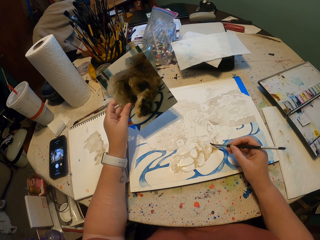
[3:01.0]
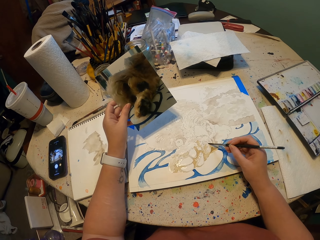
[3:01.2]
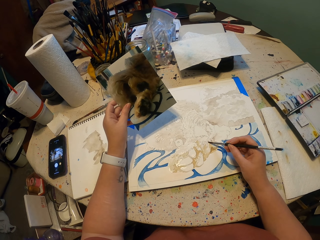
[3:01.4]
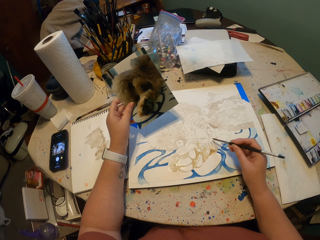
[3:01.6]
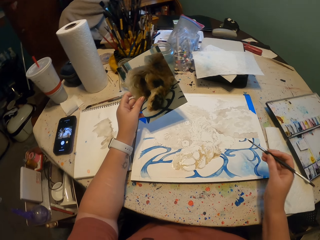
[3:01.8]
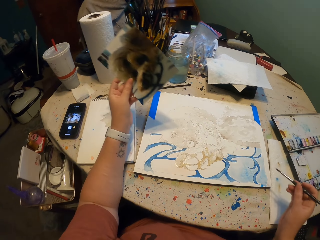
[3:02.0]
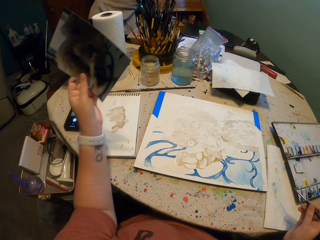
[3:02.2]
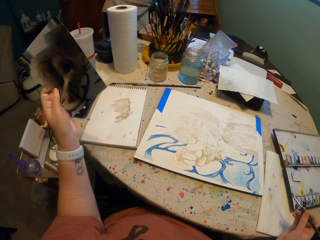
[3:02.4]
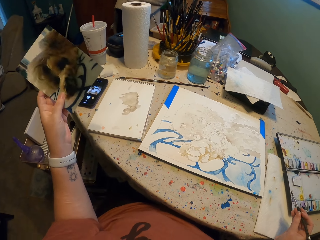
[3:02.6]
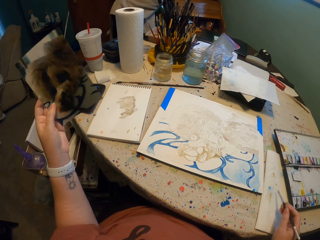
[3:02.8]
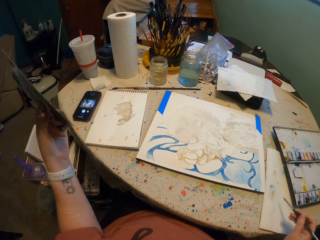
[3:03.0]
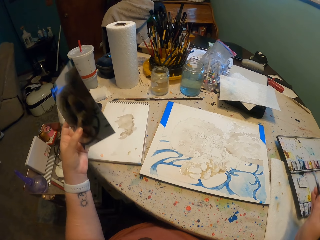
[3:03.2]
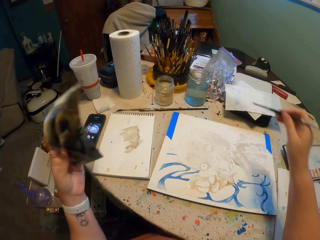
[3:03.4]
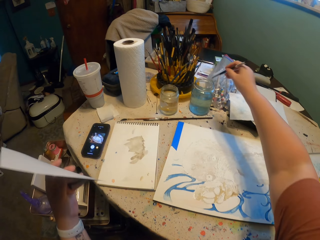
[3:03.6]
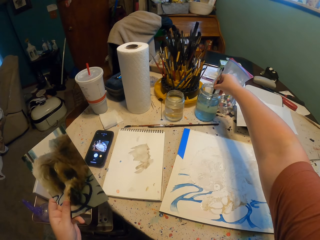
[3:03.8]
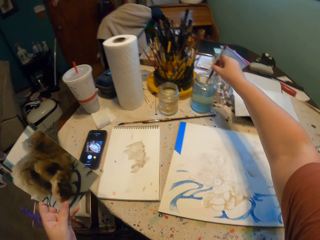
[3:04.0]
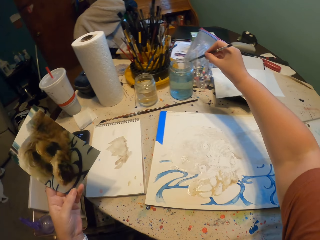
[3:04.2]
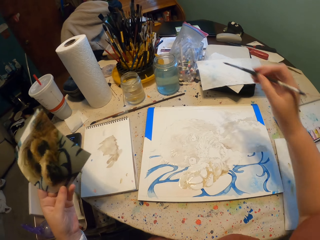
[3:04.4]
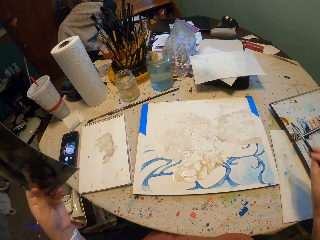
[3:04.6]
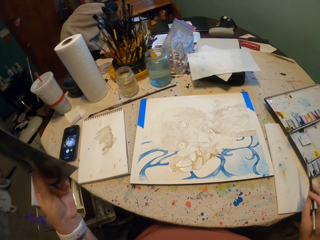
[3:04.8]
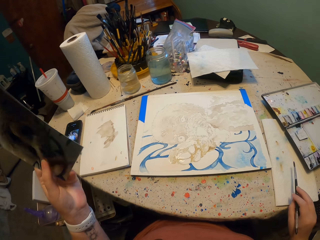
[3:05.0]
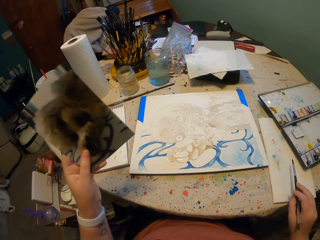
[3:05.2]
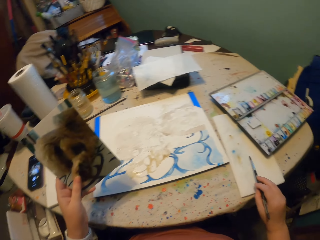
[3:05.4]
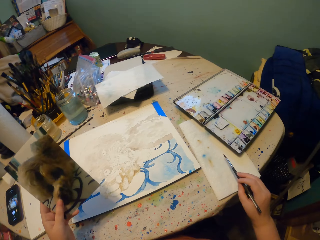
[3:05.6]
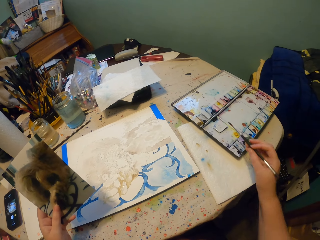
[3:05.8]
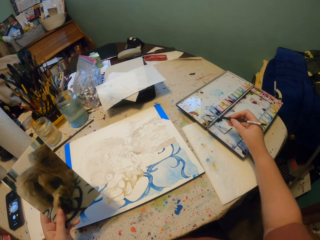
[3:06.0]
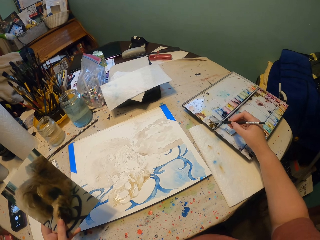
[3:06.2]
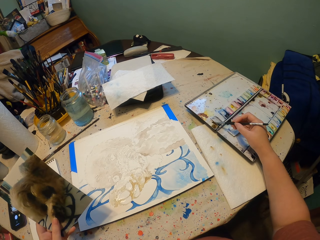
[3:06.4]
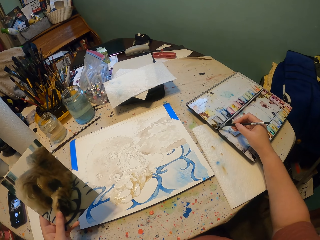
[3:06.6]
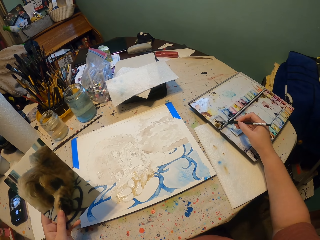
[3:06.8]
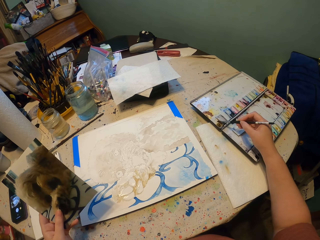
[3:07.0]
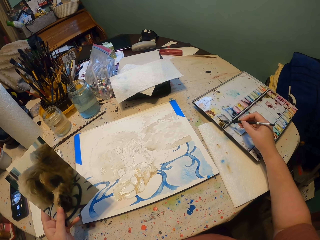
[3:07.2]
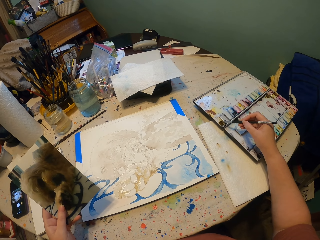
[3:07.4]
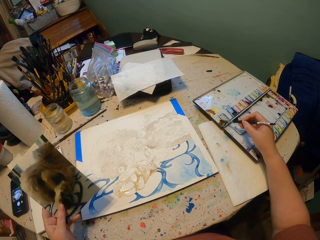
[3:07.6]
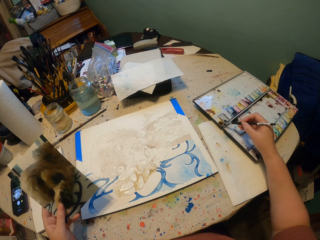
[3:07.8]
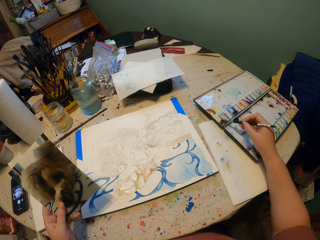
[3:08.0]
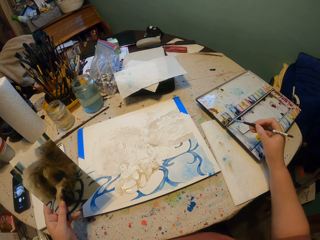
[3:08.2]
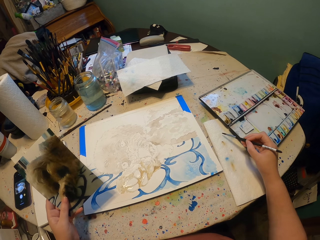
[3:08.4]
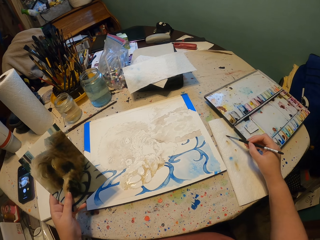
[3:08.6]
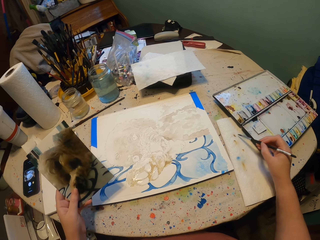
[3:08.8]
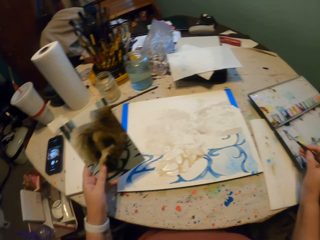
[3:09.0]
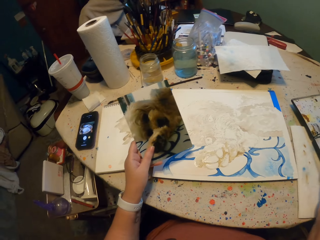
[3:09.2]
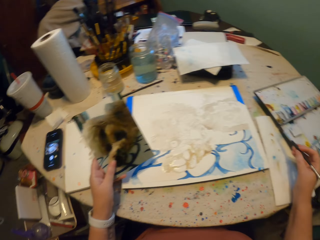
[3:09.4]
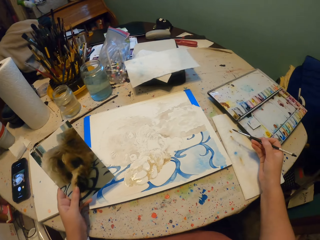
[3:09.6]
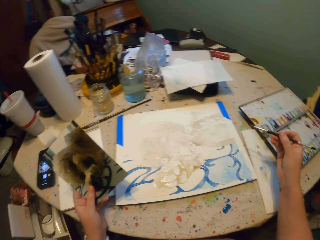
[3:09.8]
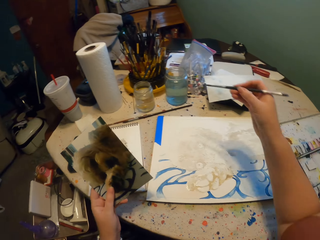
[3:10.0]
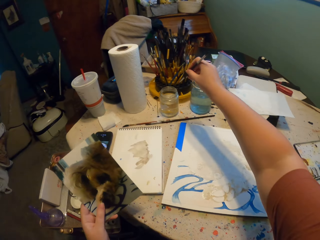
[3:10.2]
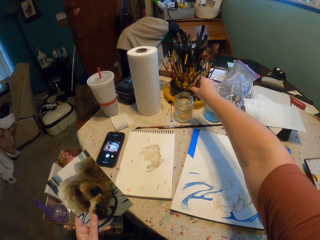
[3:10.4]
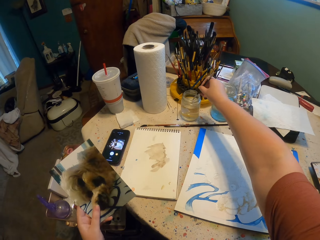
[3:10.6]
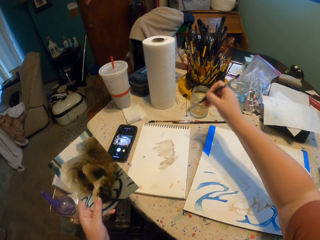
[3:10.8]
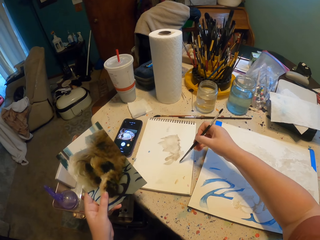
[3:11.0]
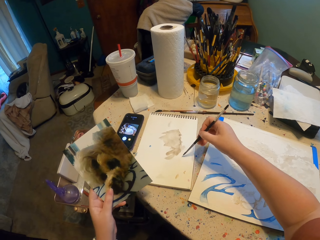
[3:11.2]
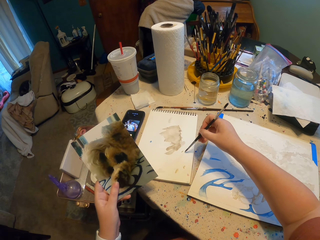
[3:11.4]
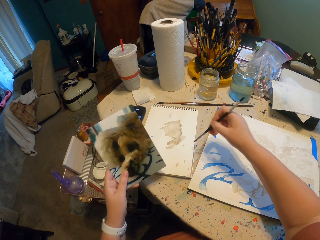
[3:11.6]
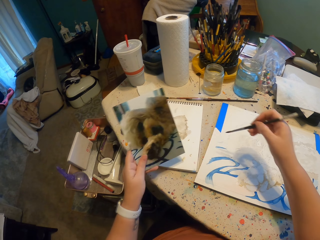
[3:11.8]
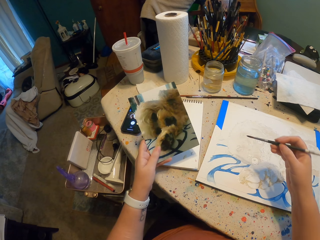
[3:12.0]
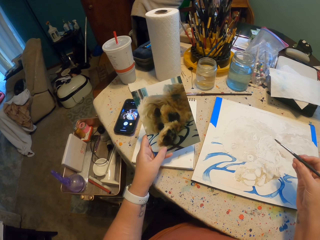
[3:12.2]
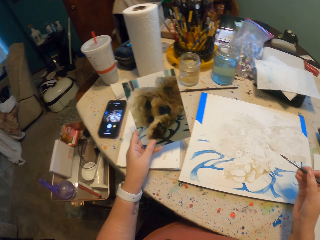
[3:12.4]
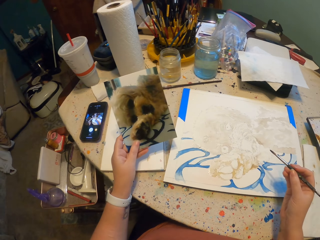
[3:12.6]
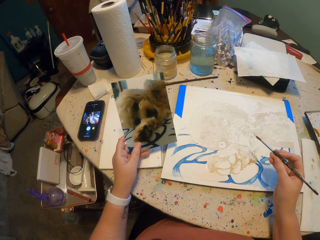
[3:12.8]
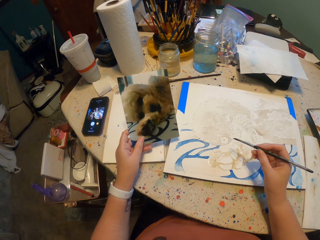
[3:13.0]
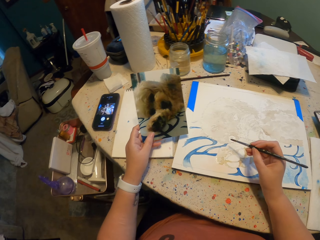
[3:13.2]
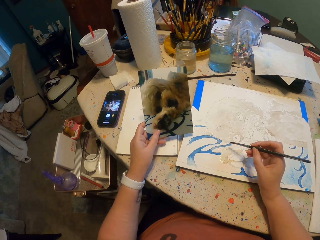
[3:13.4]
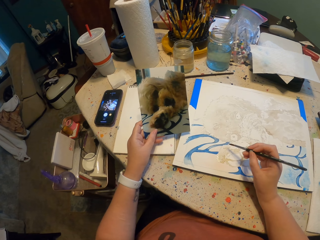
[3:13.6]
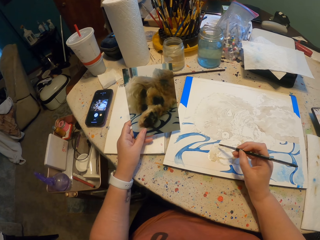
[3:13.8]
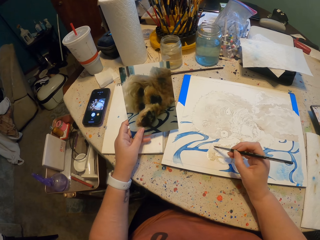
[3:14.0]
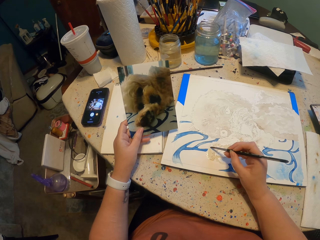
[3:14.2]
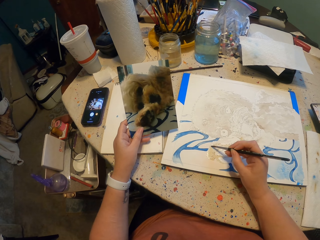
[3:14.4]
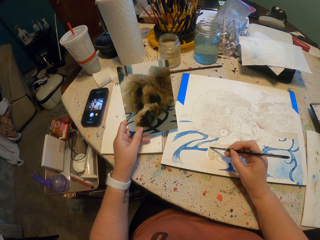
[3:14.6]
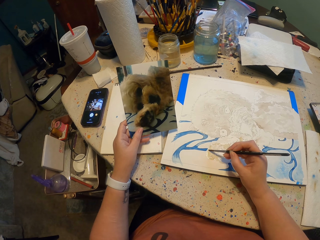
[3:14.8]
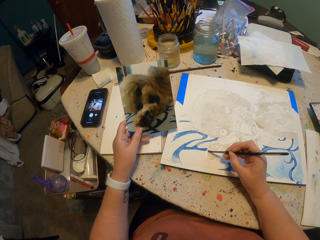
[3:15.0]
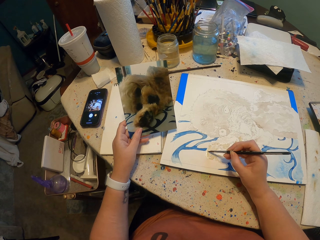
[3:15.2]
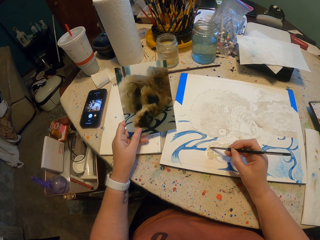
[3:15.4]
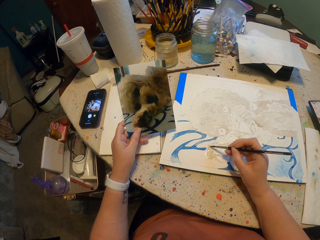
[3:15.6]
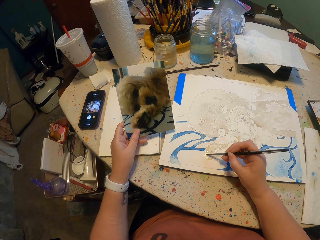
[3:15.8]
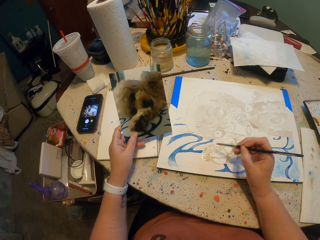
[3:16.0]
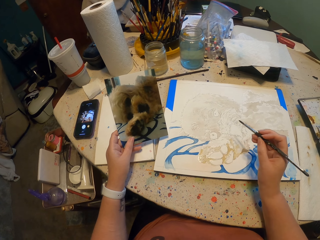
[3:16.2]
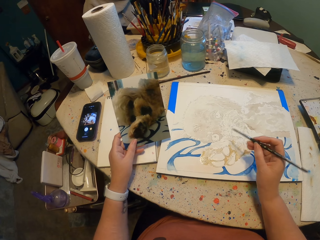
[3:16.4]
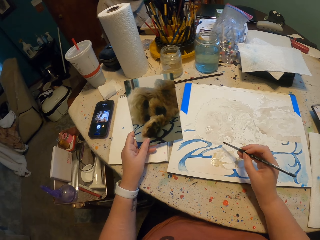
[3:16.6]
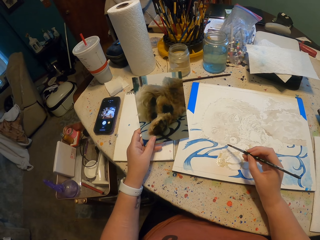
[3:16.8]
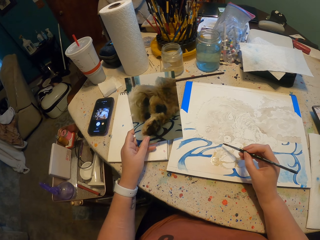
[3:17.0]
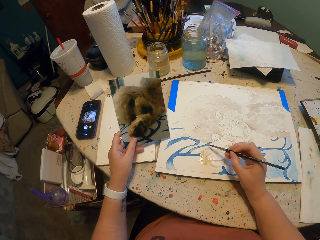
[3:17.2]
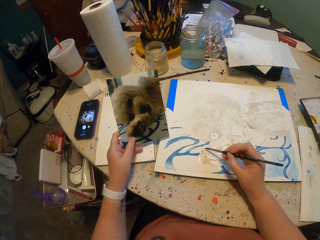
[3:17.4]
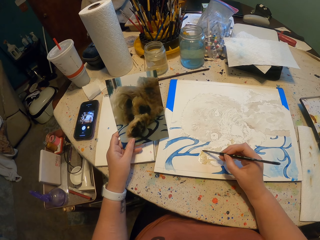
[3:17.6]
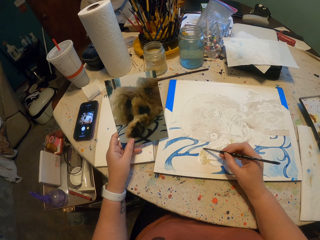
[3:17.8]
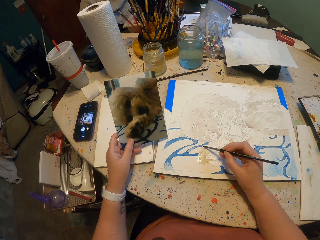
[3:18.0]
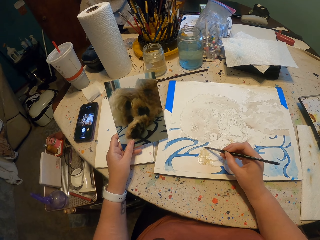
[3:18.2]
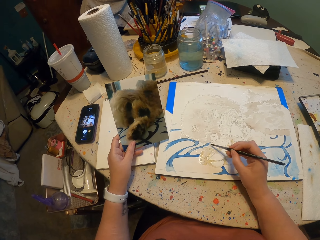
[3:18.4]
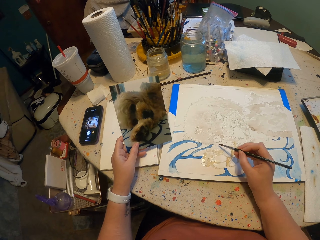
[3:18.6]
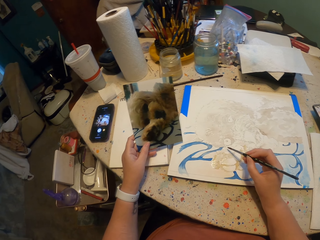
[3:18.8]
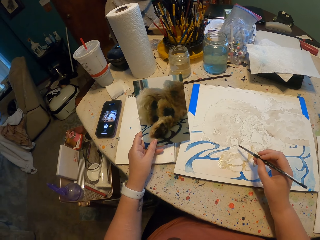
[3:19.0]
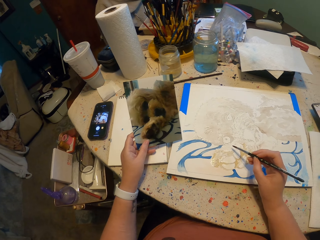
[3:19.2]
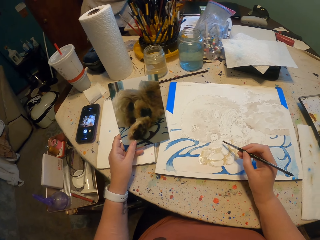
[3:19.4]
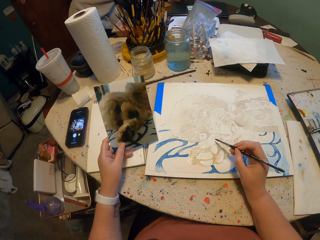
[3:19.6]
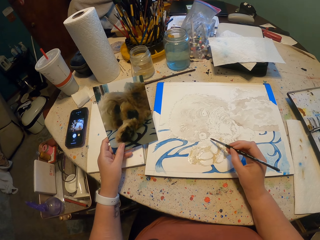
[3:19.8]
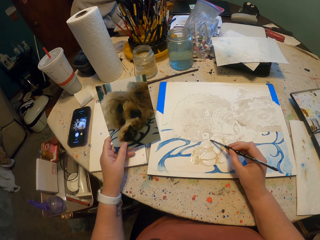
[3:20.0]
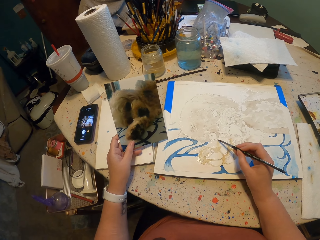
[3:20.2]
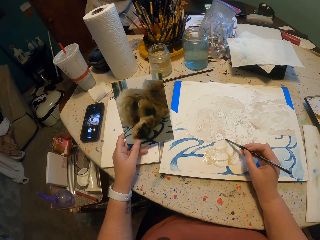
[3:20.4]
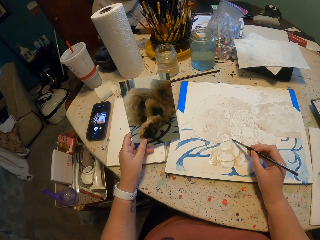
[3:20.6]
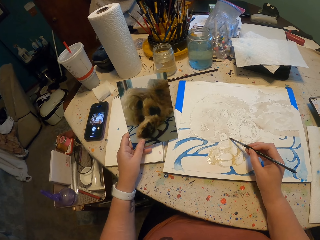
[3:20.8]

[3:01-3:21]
The camera wearer lifts a brush. He moves his hand. He dips the brush in water. He wipes the brush on paper. He takes the paint on the paint palette. He wipes the brush on the paper. He dips the brush in water. He wipes the brush on the paper. He looks at the drawing on the piece of paper. He paints a painting on the piece of paper.

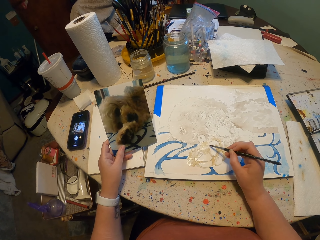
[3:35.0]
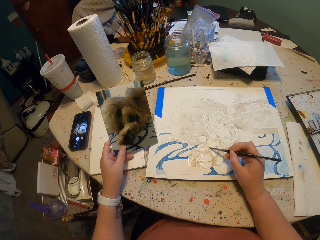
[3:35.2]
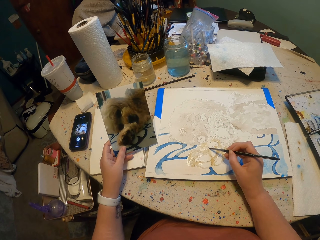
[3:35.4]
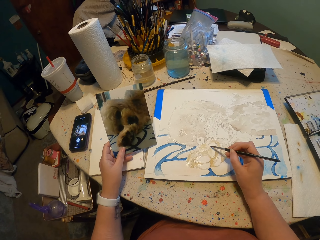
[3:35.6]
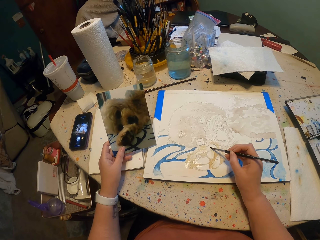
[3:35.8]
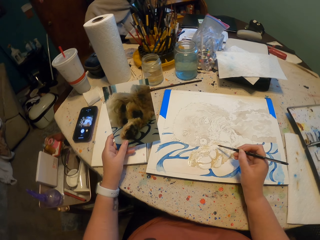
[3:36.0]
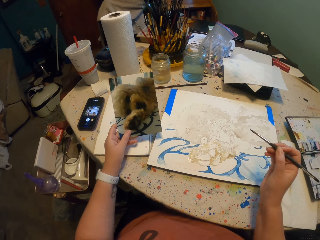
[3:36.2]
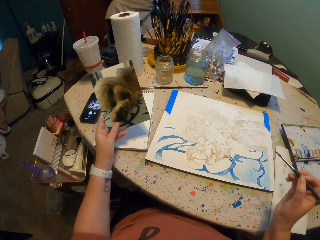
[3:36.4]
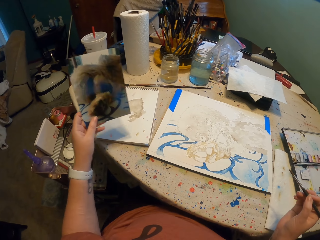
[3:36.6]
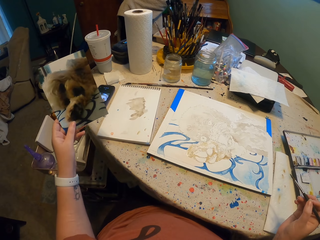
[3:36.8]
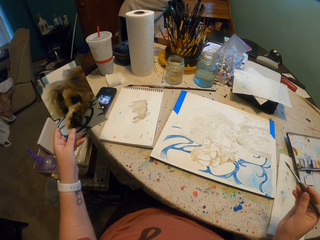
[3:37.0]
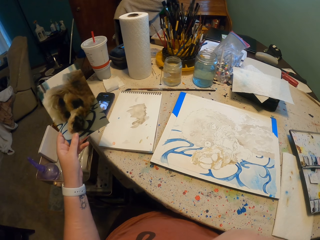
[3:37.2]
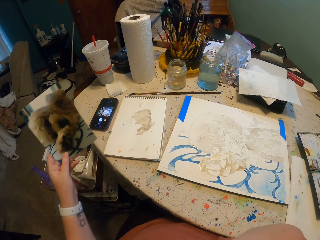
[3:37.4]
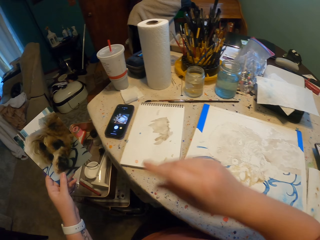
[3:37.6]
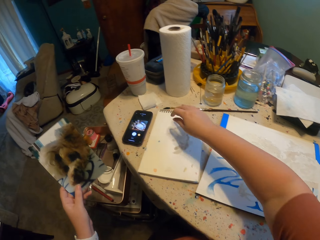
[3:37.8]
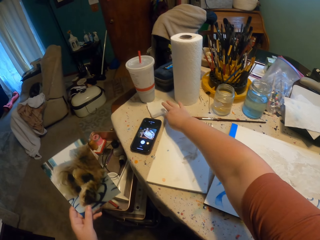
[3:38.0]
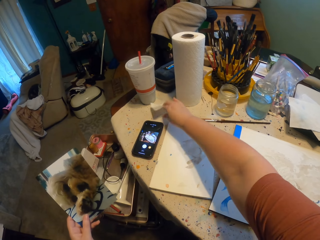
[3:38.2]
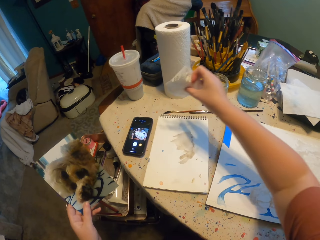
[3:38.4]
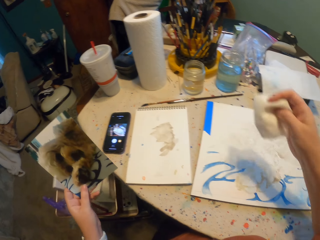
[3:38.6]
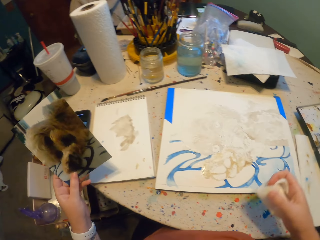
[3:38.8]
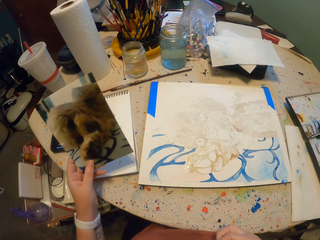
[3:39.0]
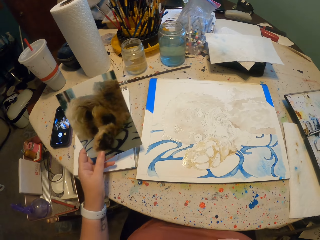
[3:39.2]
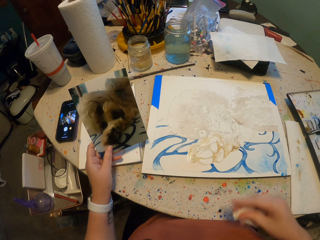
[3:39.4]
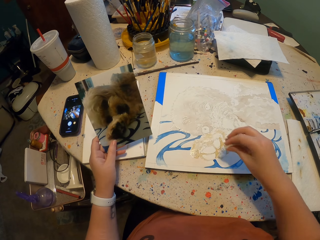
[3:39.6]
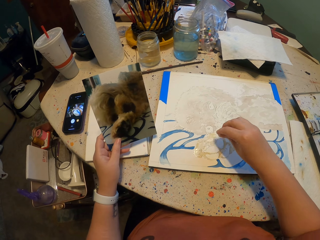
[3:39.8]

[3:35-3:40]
The camera wearer lifts a brush. They pick up a tissue or piece of paper.
